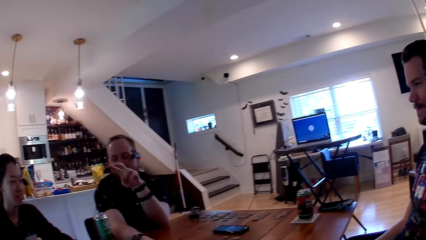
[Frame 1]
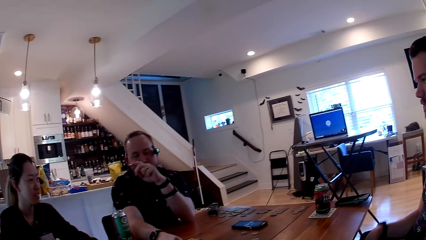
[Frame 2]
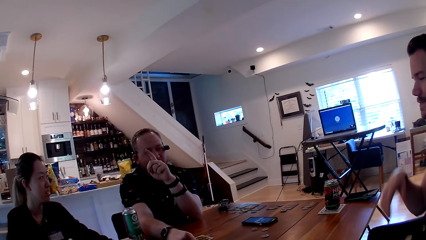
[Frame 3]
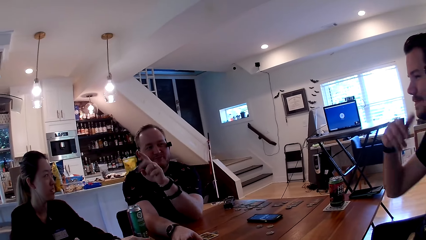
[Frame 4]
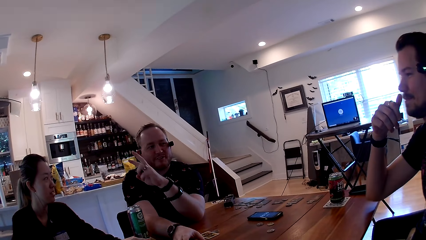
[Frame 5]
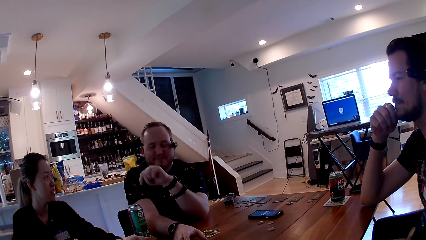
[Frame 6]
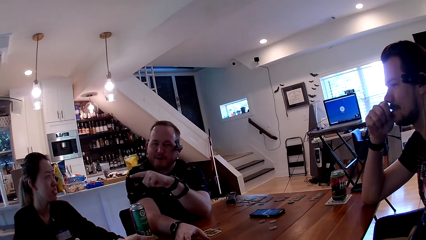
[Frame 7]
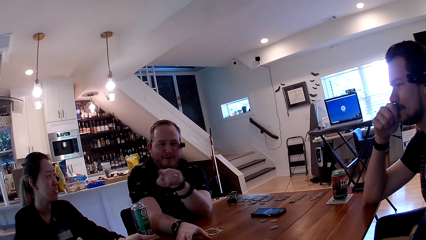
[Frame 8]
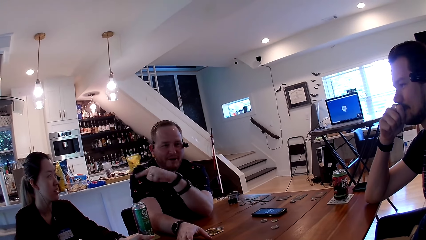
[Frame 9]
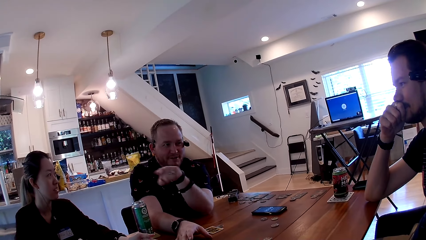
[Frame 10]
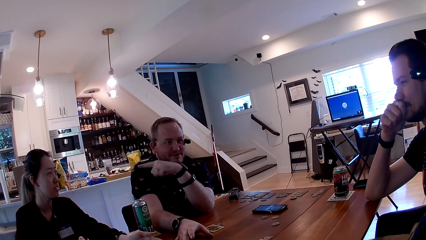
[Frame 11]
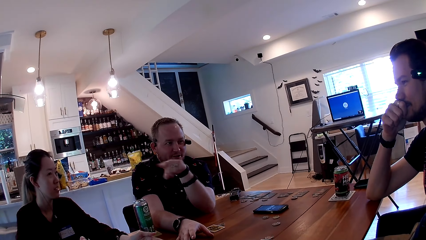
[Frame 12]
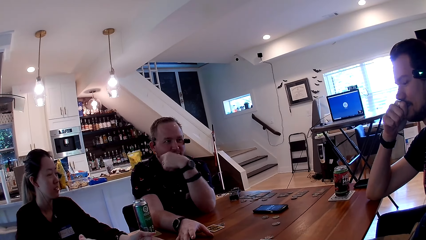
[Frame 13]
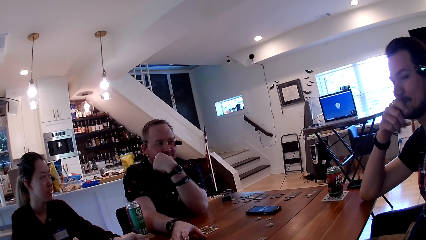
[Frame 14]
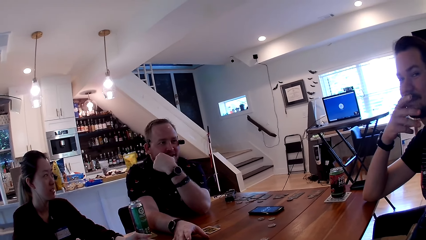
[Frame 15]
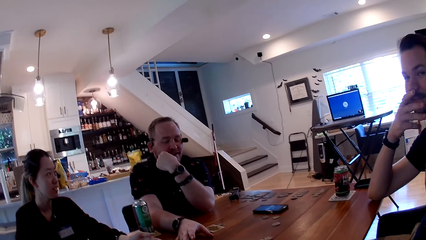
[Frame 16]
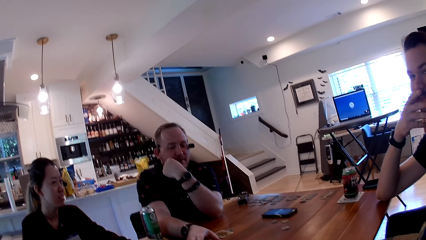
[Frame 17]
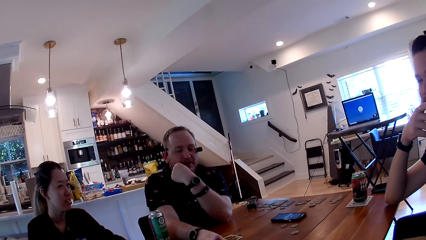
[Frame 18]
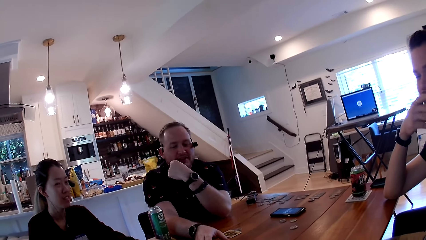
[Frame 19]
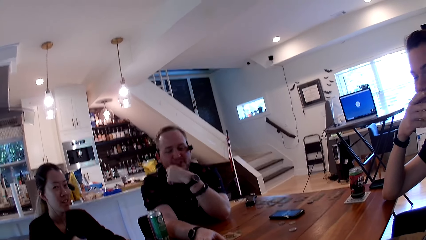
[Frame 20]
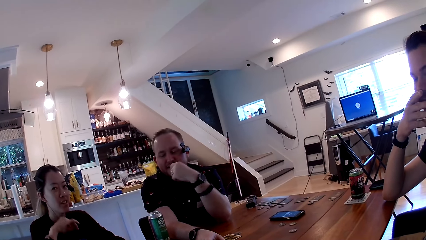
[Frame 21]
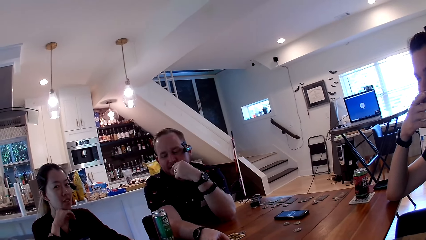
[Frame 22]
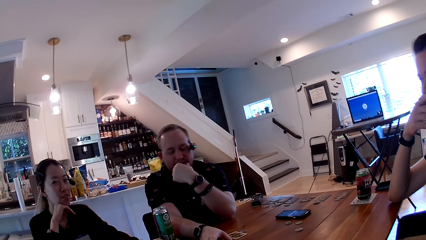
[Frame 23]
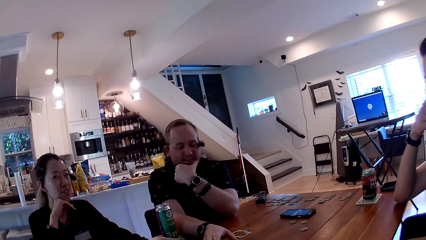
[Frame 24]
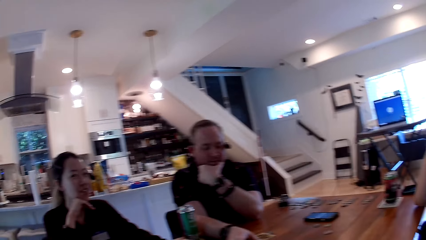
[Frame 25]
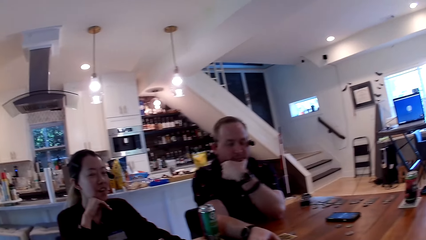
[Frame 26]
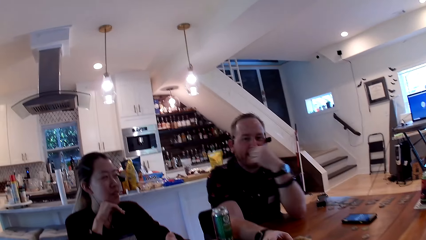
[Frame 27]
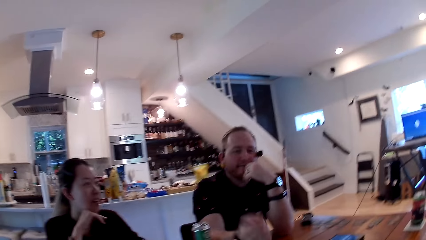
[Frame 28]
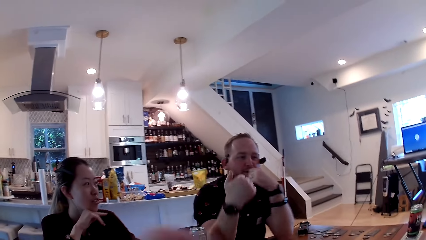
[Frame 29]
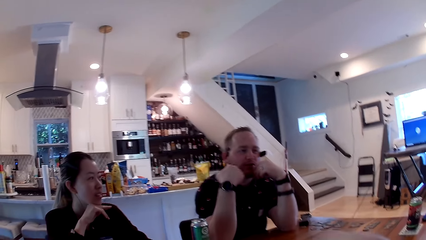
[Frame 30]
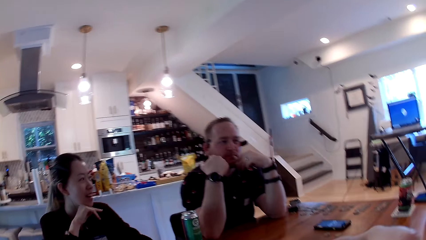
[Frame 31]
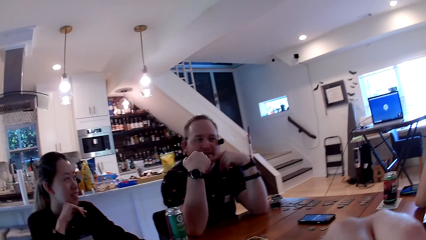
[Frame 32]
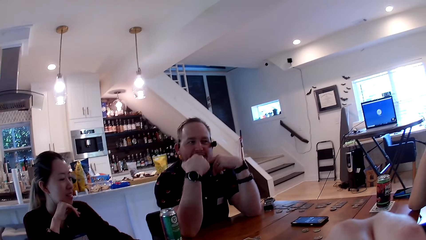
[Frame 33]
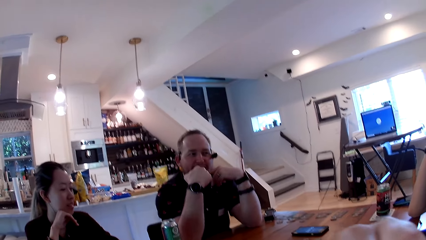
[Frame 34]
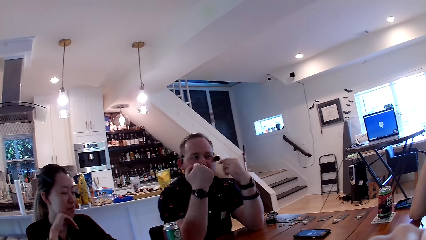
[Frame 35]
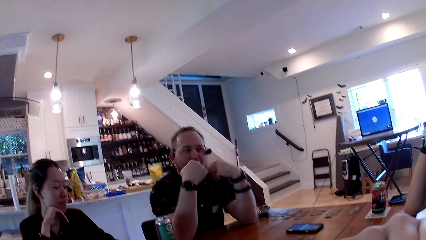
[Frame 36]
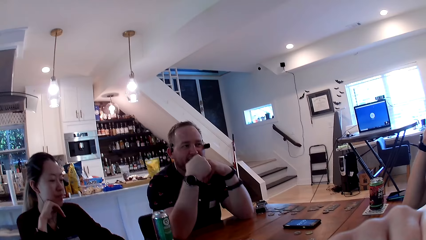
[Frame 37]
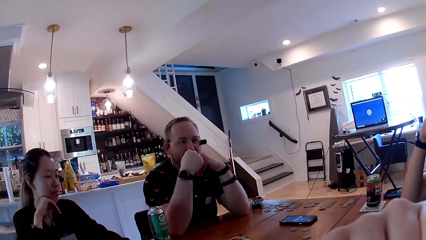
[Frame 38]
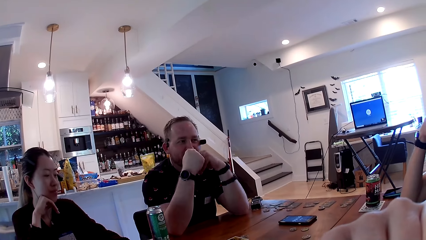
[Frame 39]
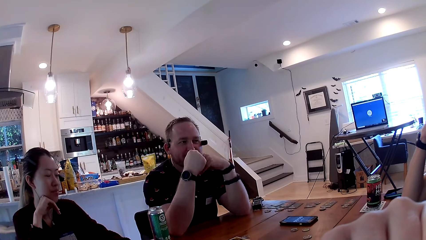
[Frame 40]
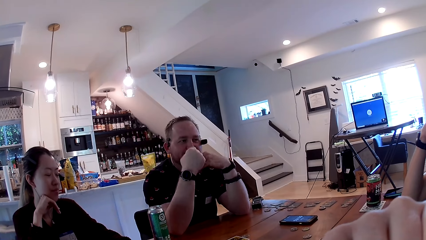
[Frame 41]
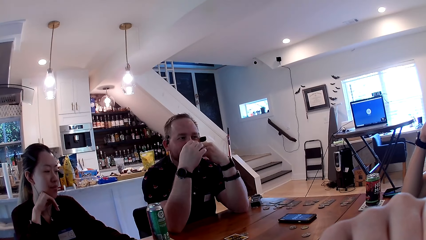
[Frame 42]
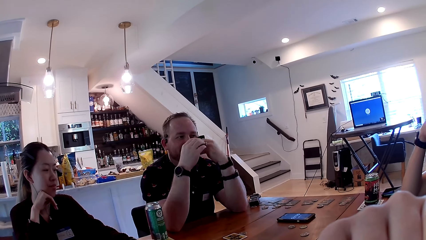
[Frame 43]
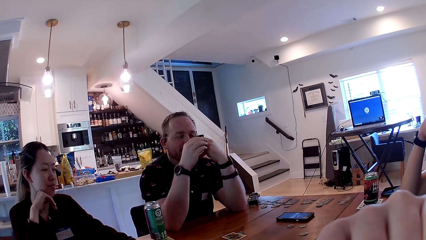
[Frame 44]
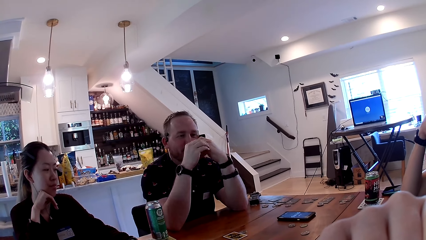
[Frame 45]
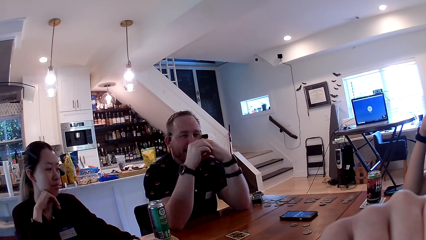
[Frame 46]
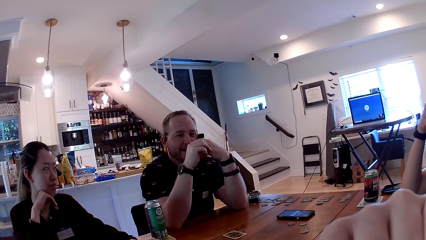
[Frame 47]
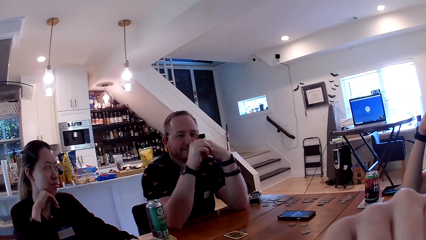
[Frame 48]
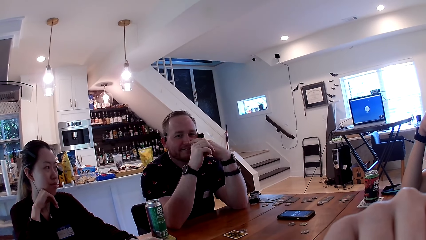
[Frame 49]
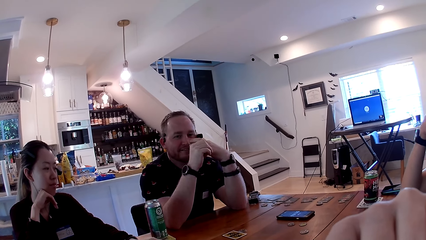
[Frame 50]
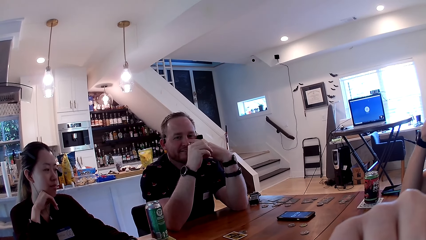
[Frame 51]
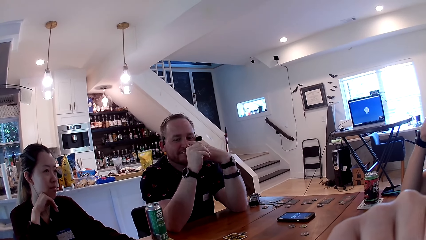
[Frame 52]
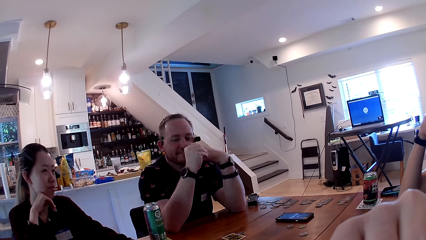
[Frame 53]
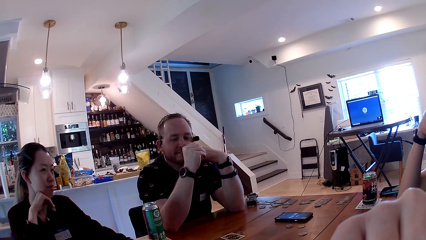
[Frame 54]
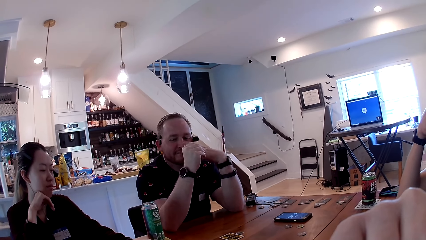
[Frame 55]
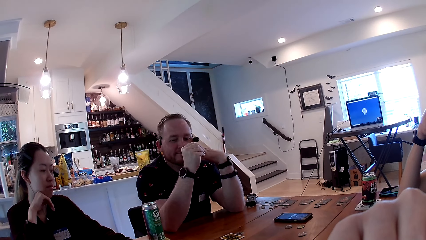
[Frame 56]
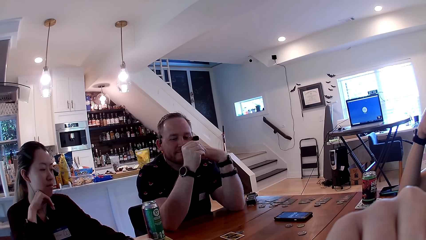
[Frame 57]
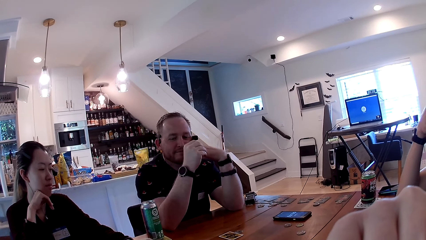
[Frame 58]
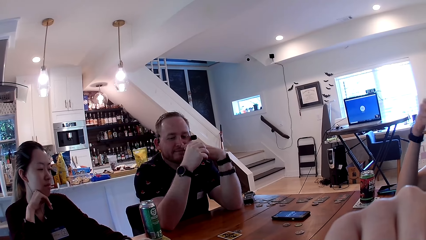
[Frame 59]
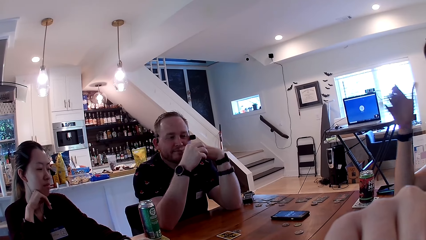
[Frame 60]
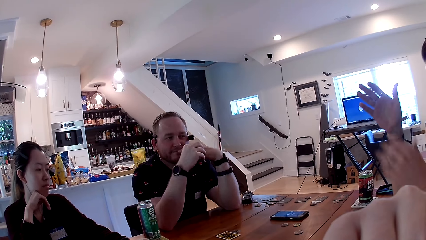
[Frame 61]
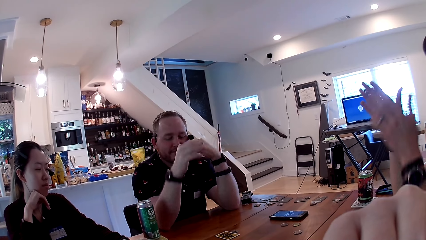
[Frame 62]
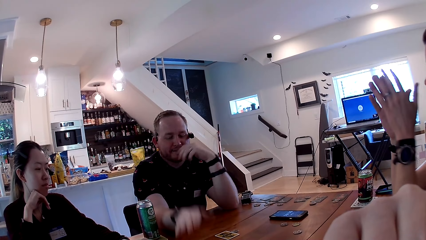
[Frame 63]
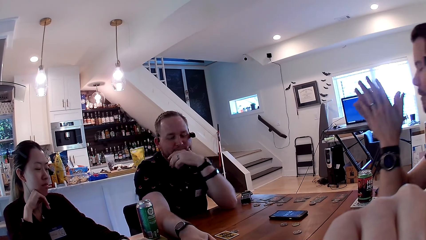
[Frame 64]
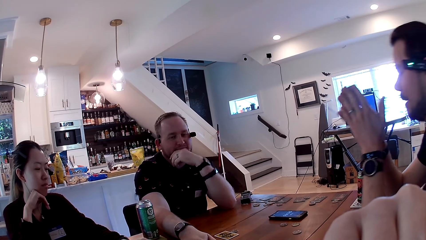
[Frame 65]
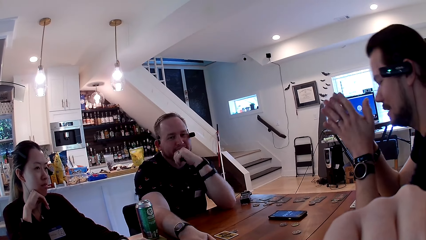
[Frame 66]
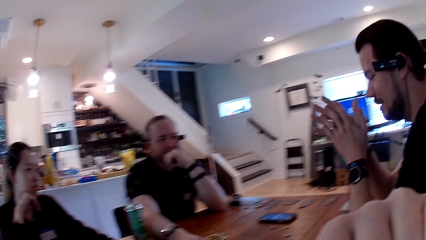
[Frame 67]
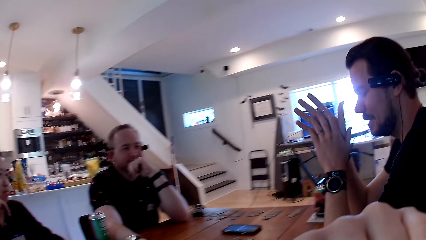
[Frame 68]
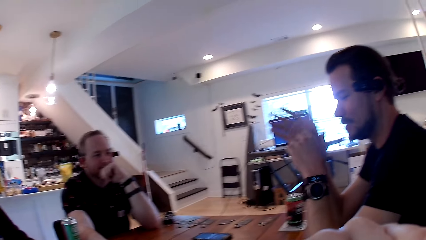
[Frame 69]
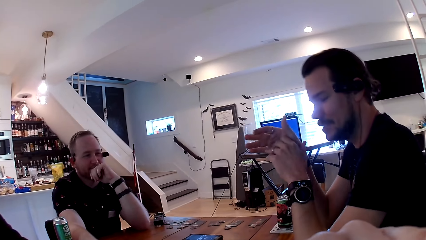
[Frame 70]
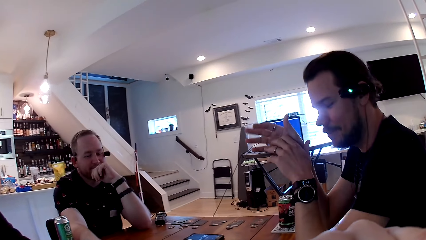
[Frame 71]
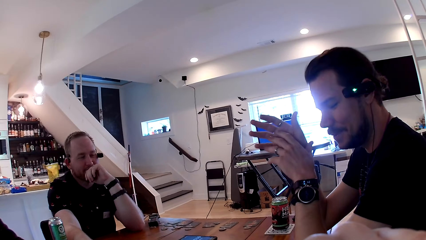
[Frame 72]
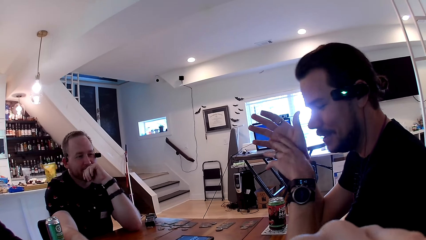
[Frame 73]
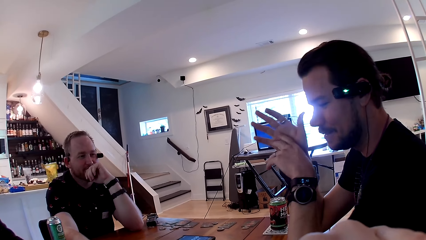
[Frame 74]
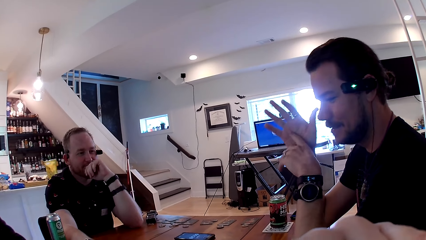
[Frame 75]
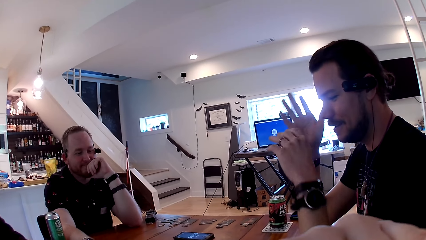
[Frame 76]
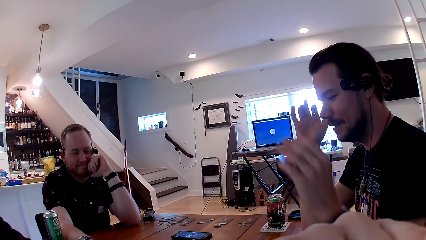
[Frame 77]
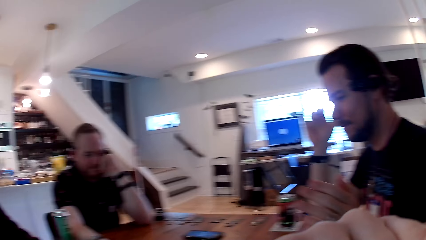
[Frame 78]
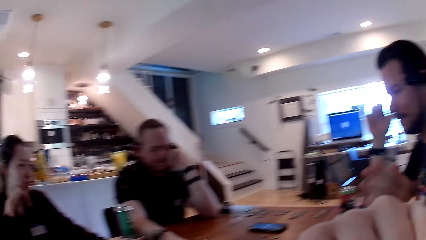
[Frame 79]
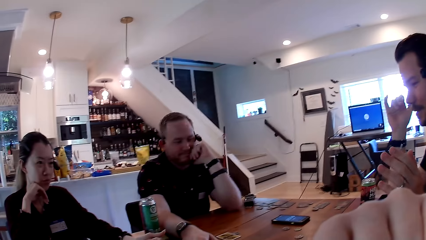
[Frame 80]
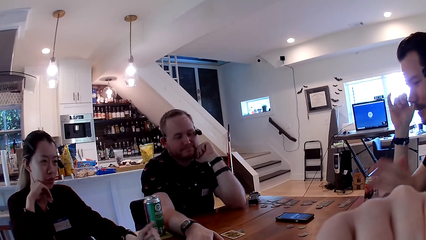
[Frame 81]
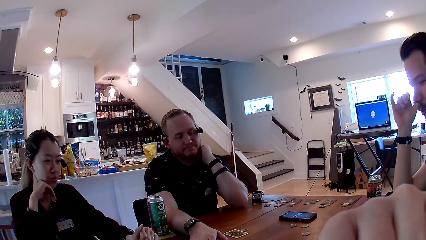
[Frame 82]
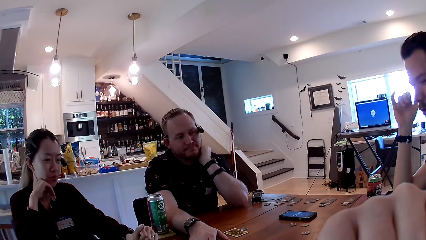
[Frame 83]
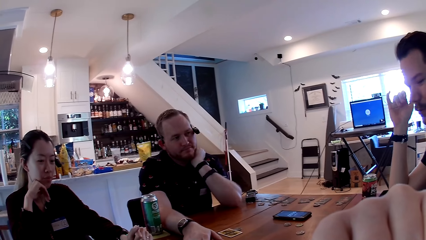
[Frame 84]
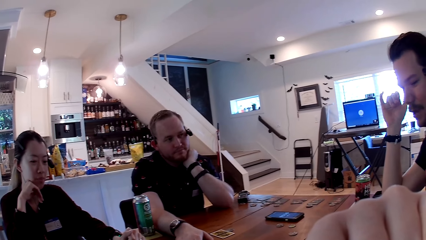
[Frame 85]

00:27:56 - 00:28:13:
A man talks to people on the table. A person interacts with the camera wearer. Another man puts an elbow on the table. Another person touches the face. The first person interacts with the camera wearer. The camera wearer talks to everyone on the table. Another man talks to people on the table. The second man talks to people on the table. The other person interacts with the camera wearer.
